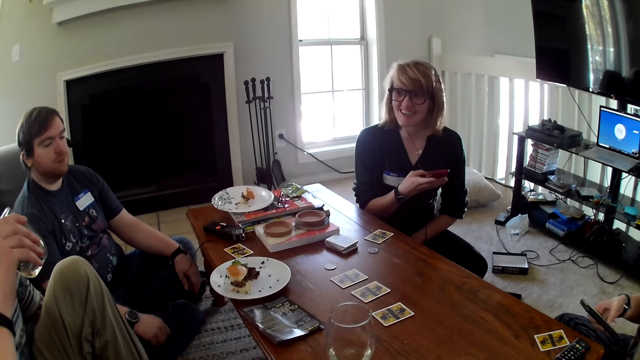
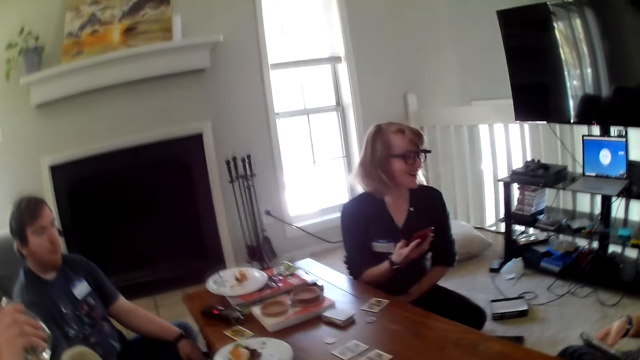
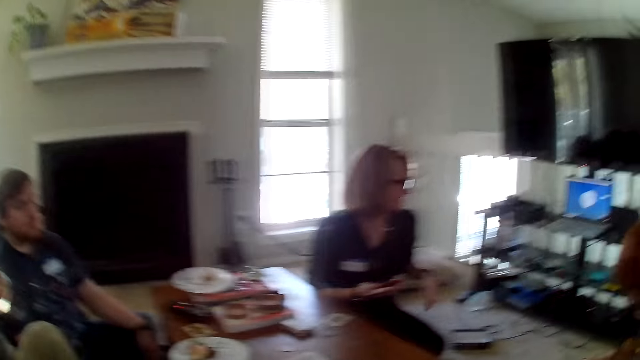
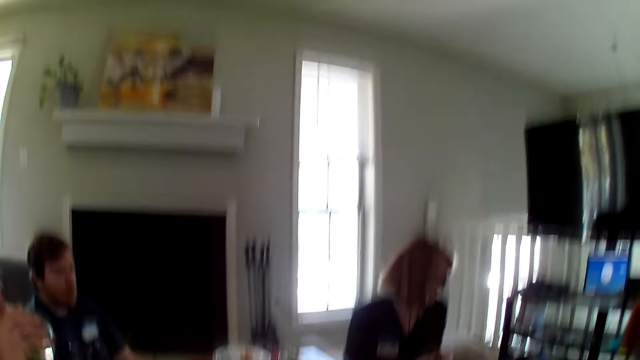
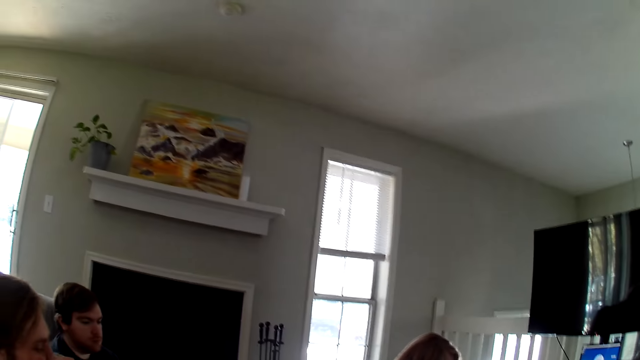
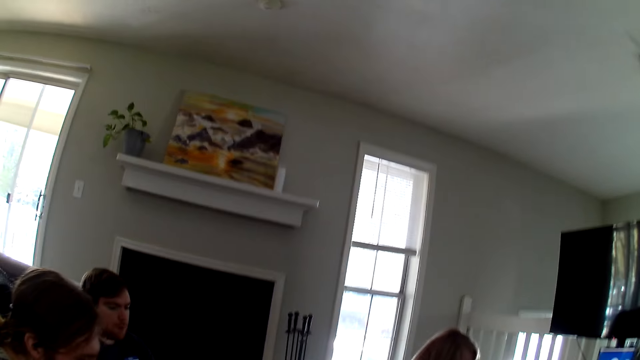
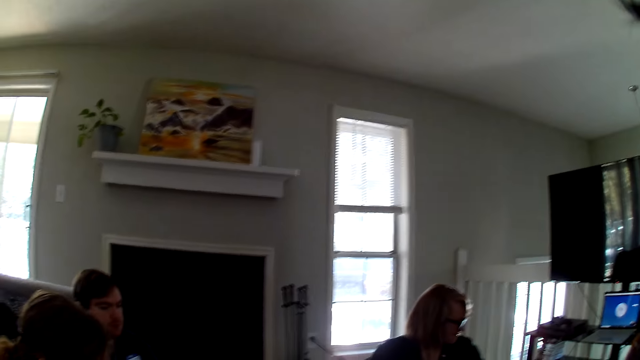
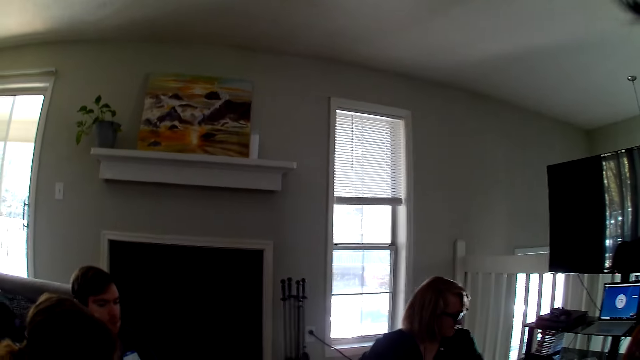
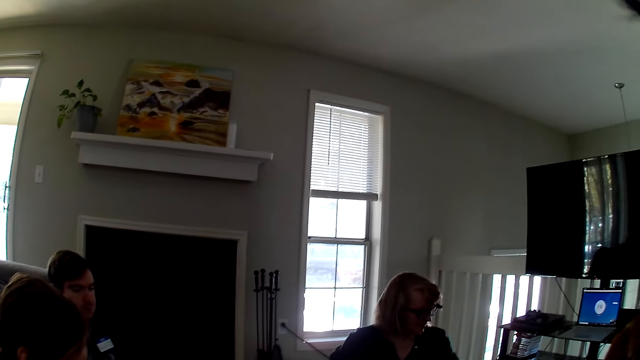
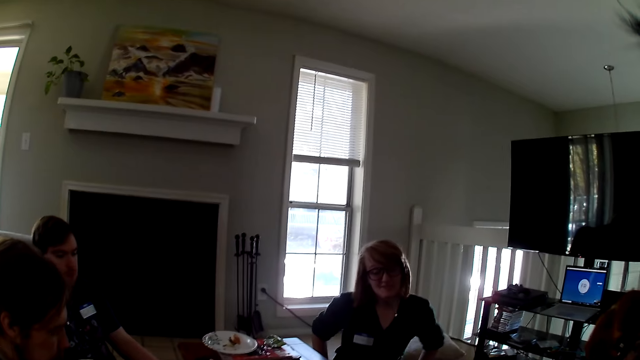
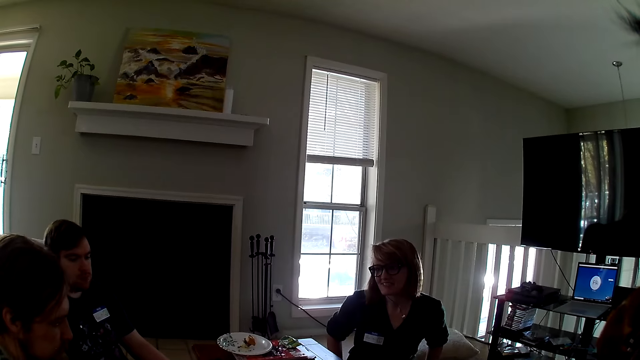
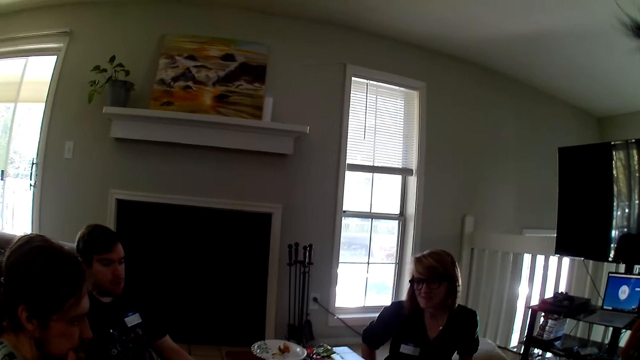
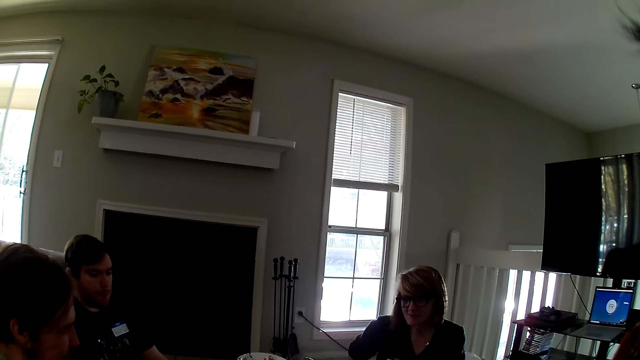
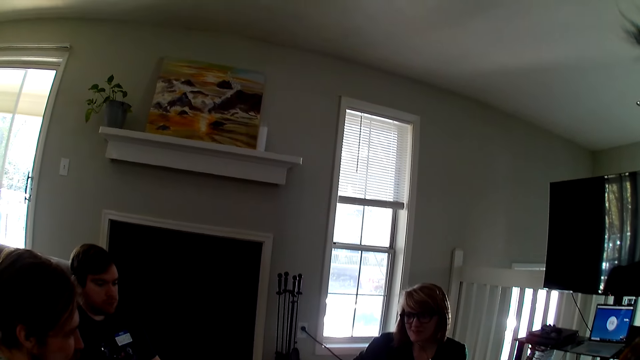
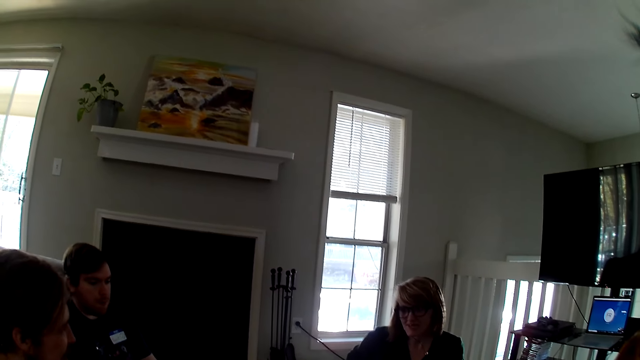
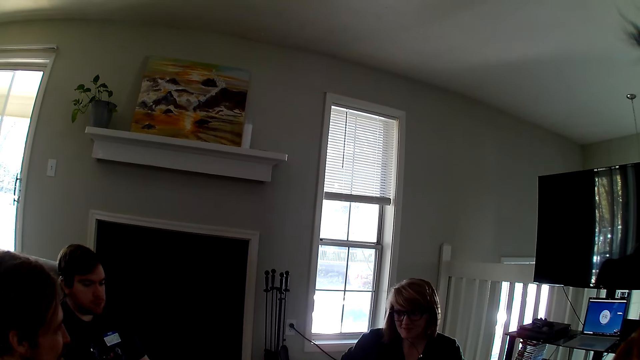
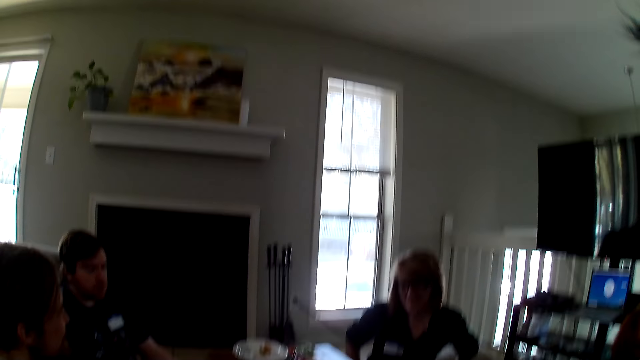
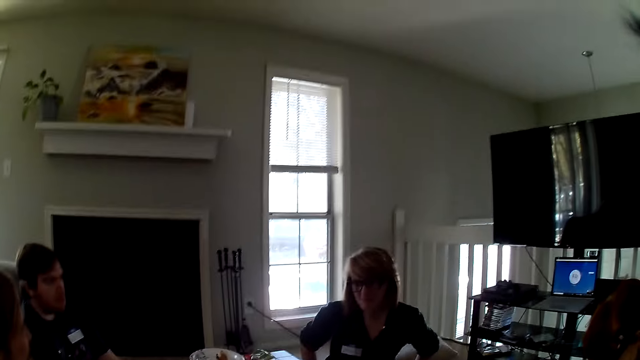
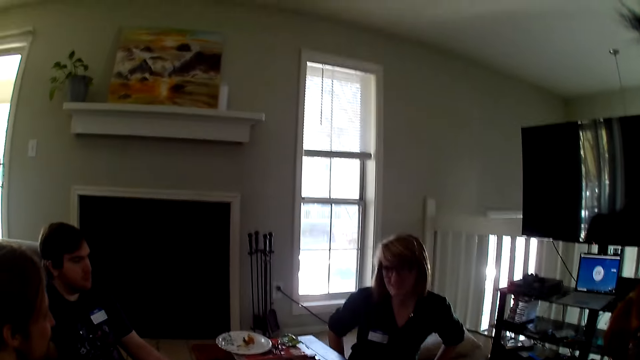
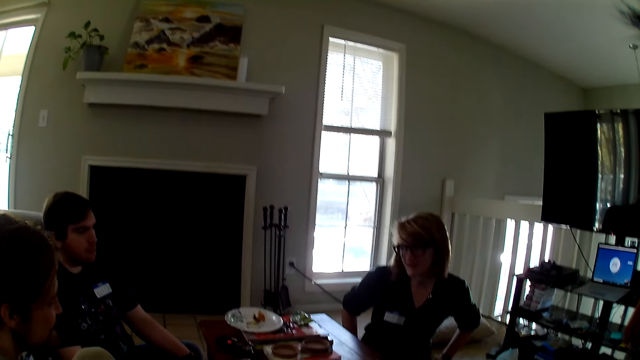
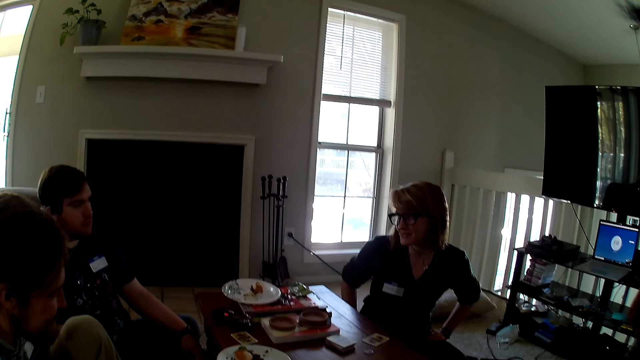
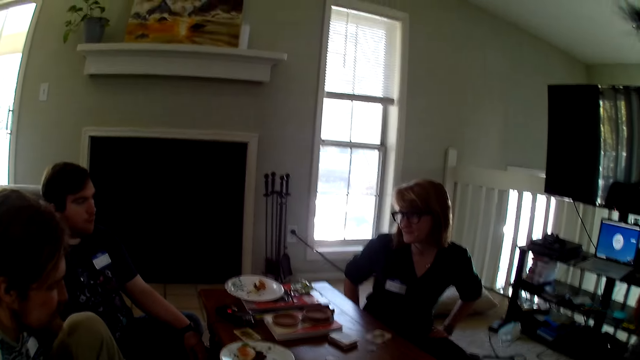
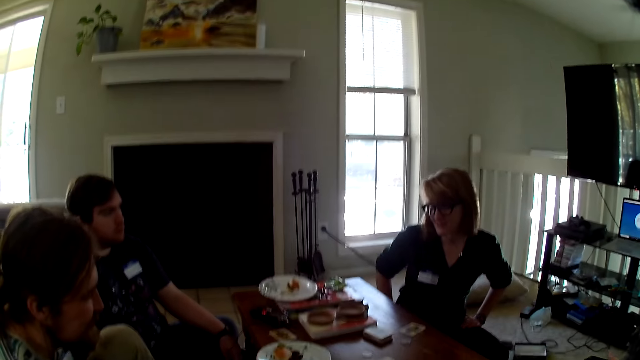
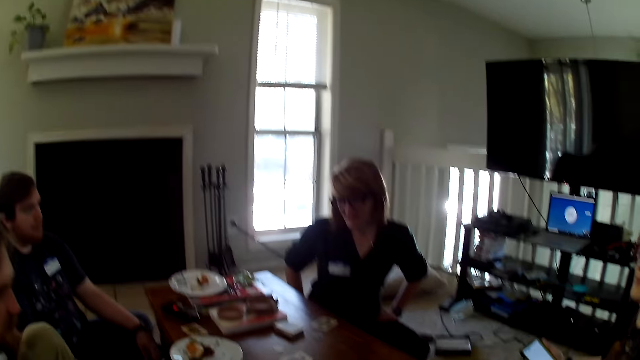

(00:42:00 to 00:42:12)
A woman operates the phone.

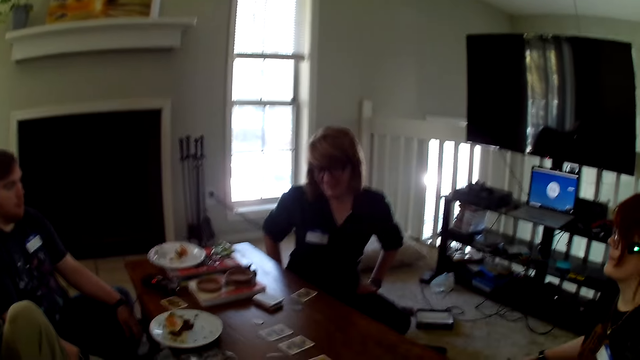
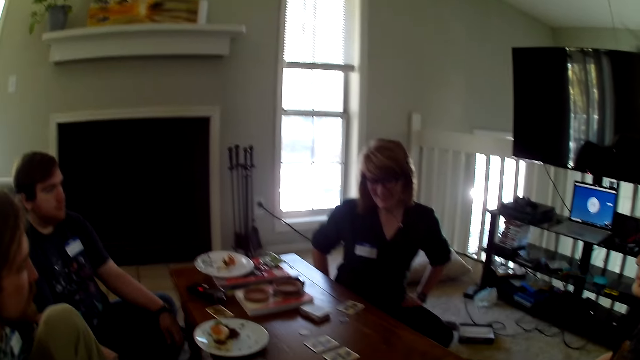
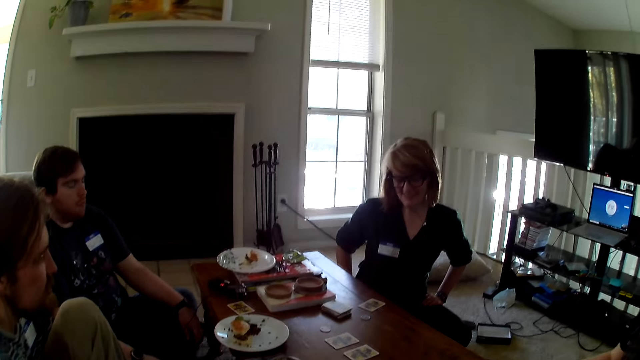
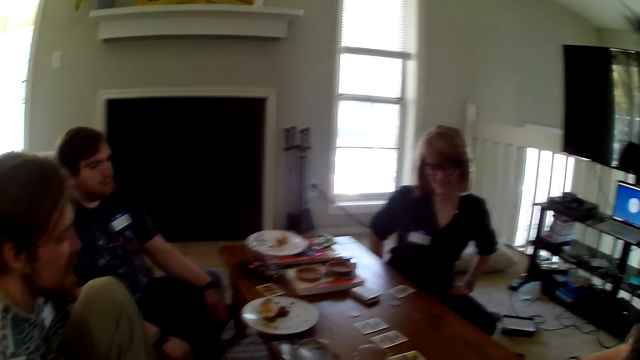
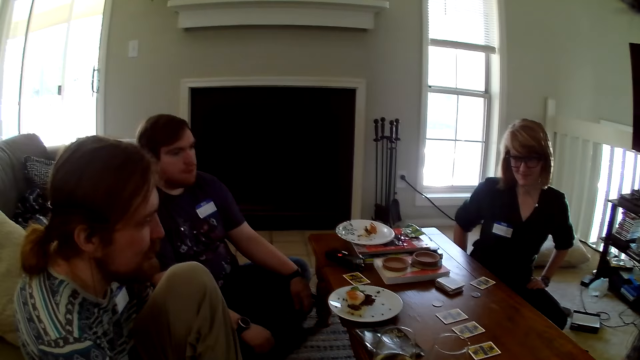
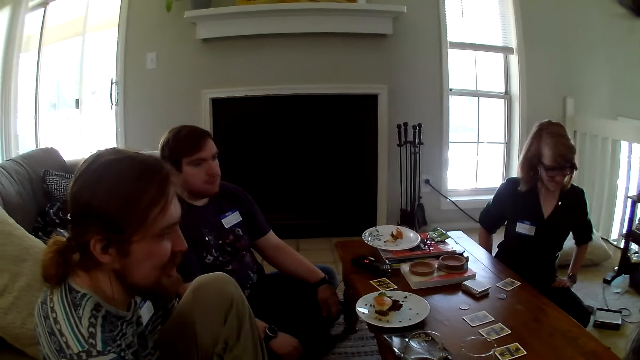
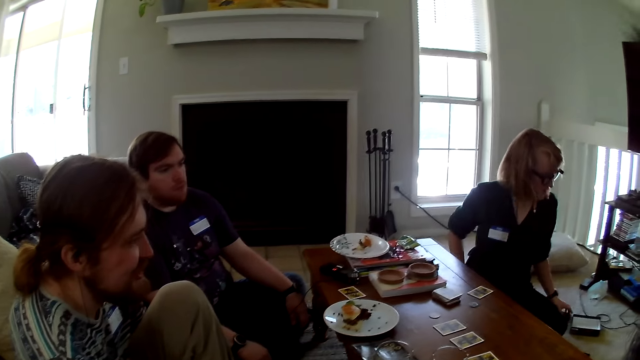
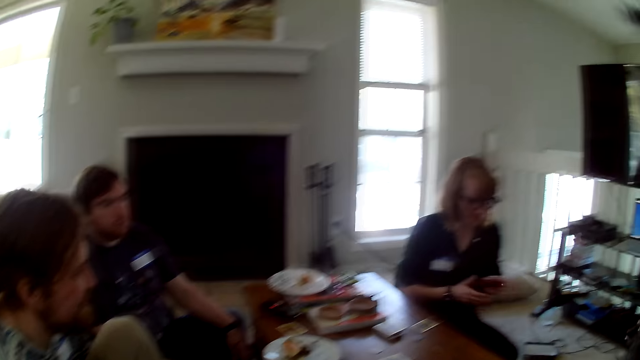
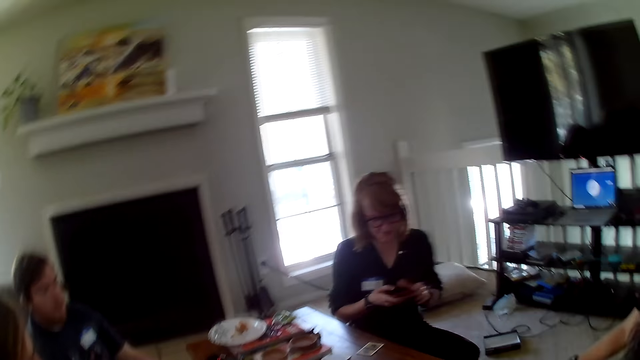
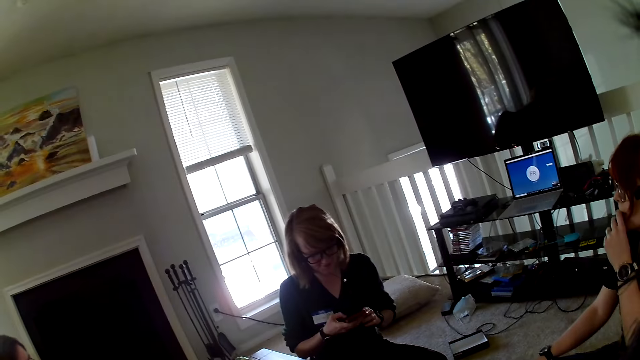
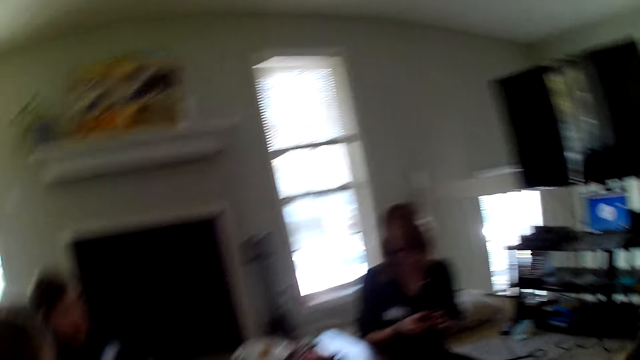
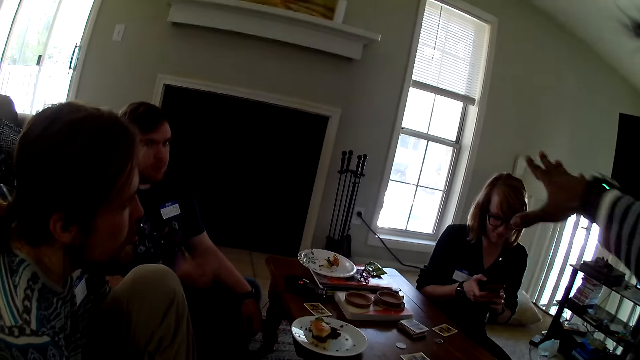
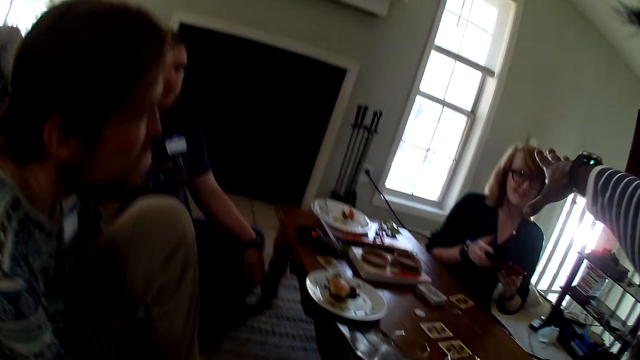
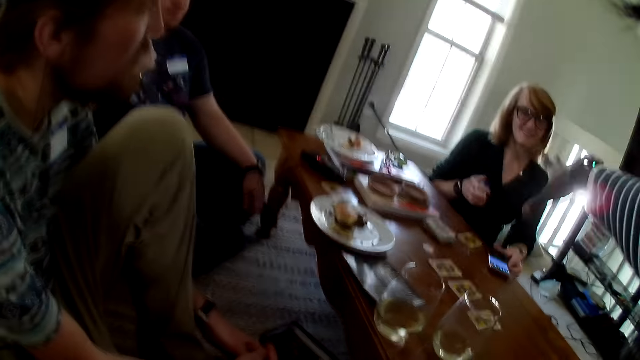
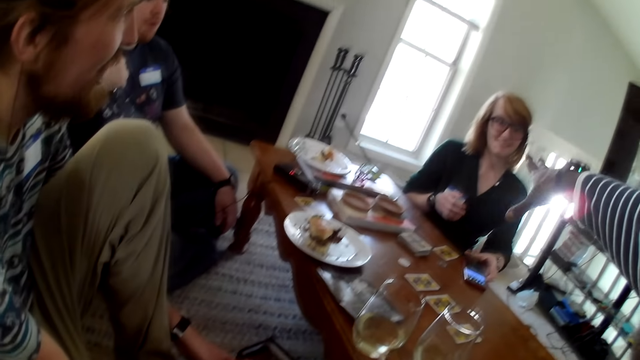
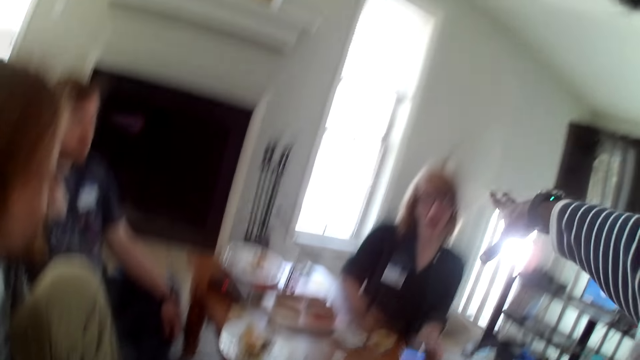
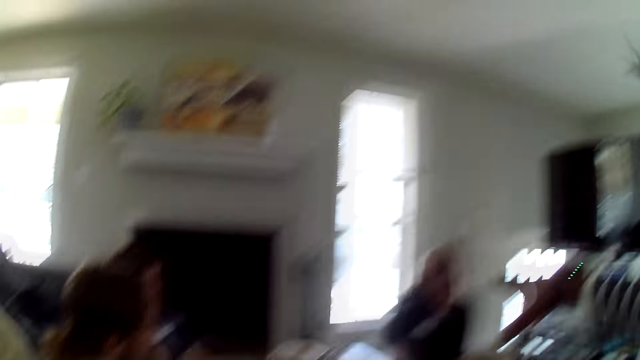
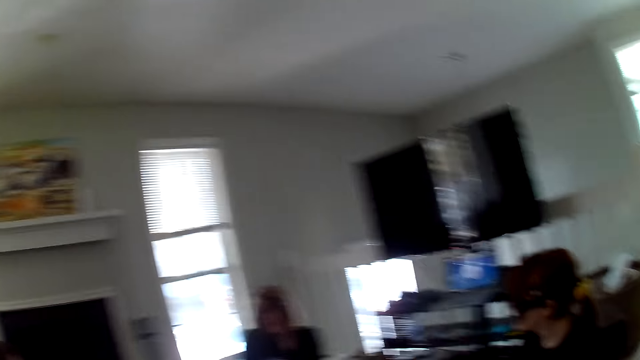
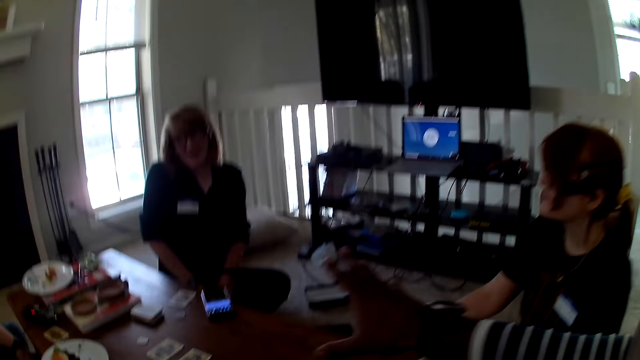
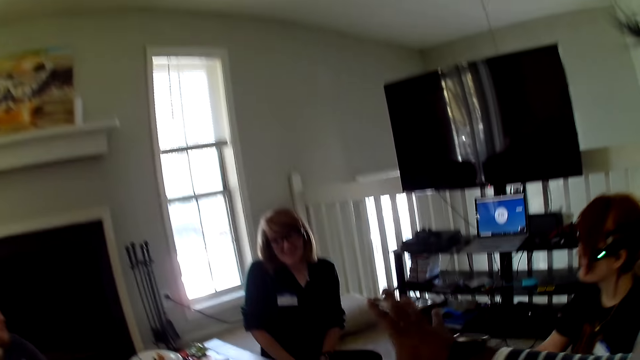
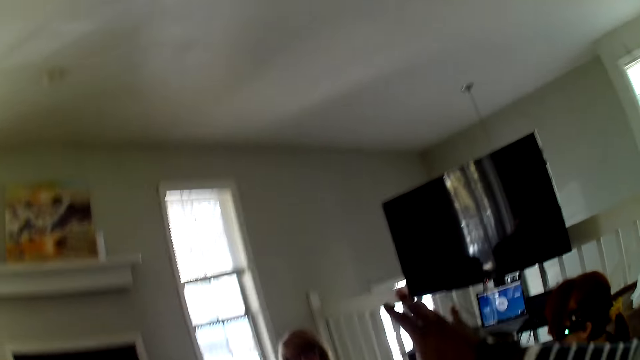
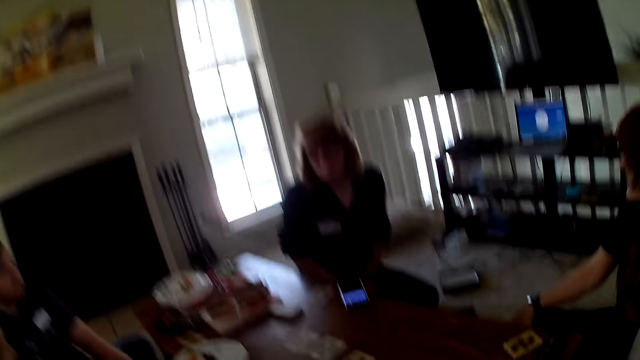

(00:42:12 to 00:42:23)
A woman operates the phone. The camera wearer moves the hand. They point at the woman.
